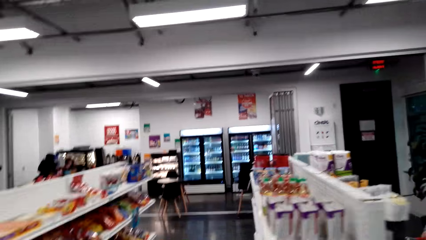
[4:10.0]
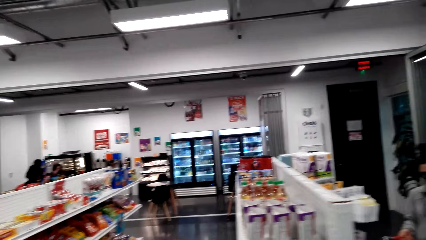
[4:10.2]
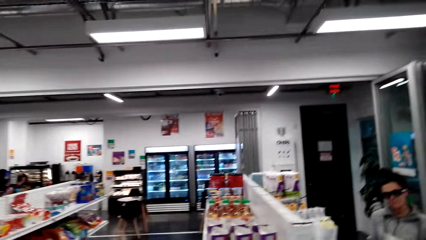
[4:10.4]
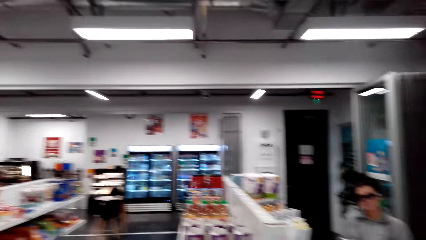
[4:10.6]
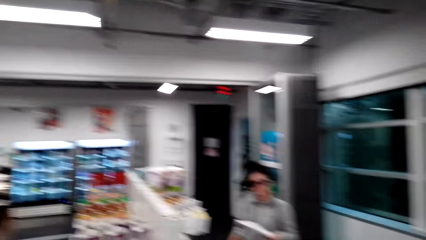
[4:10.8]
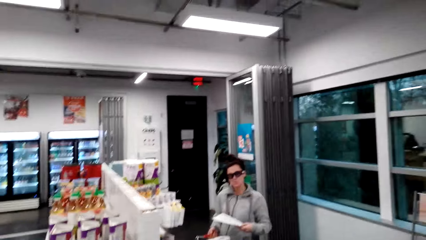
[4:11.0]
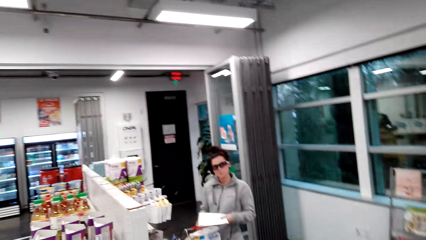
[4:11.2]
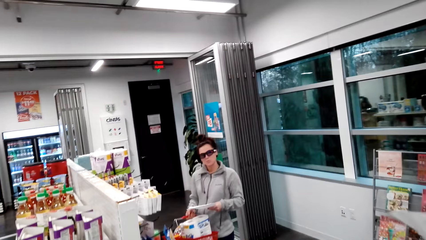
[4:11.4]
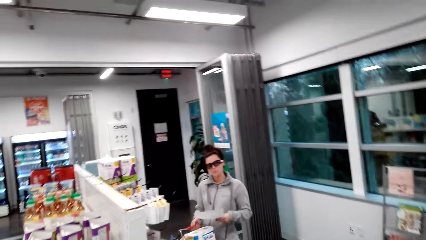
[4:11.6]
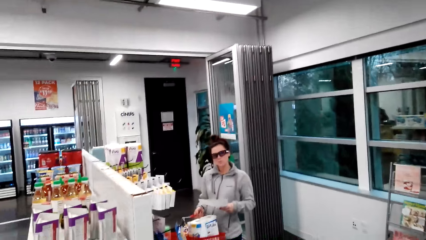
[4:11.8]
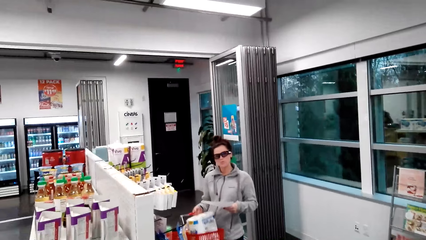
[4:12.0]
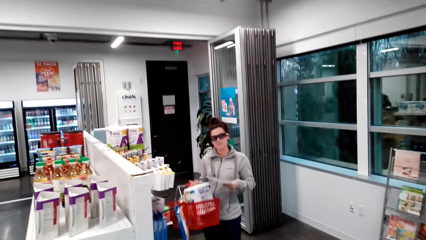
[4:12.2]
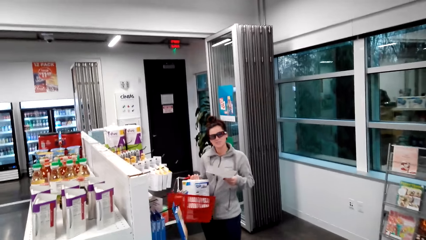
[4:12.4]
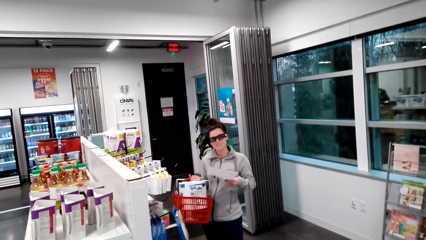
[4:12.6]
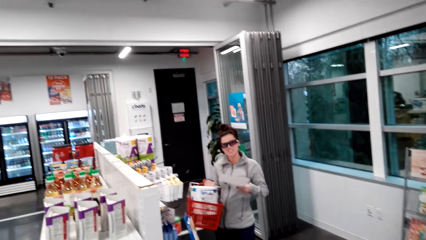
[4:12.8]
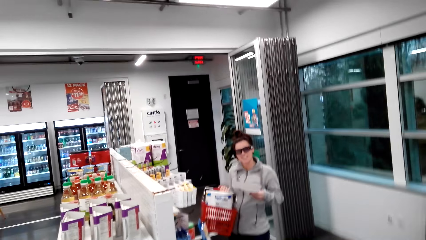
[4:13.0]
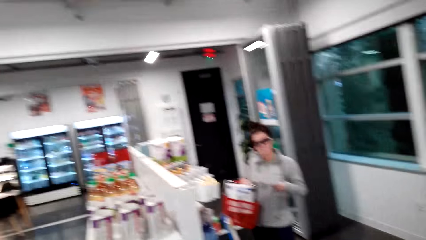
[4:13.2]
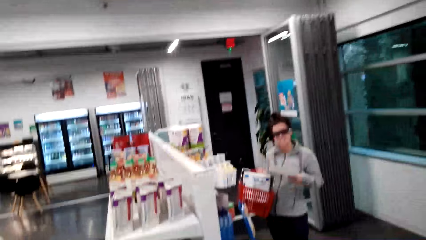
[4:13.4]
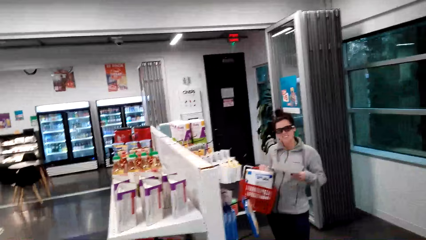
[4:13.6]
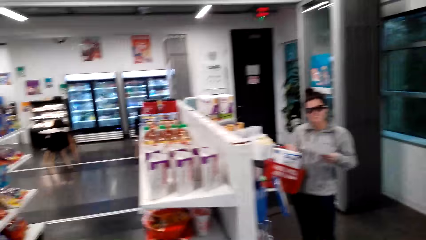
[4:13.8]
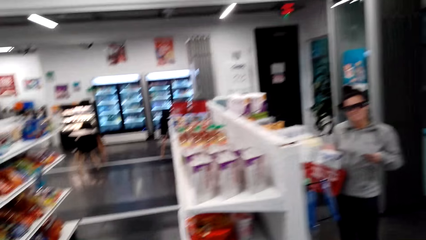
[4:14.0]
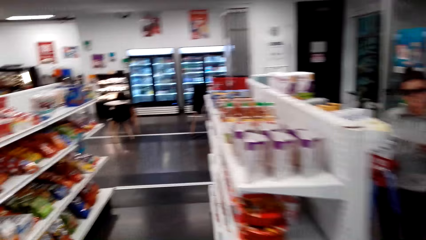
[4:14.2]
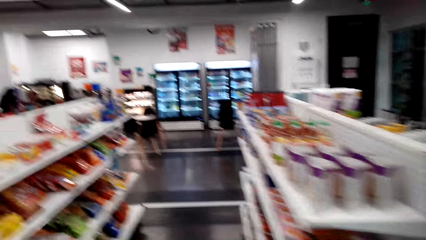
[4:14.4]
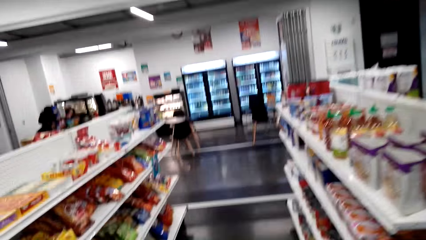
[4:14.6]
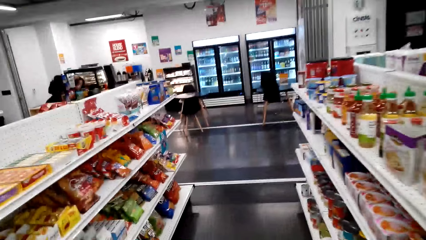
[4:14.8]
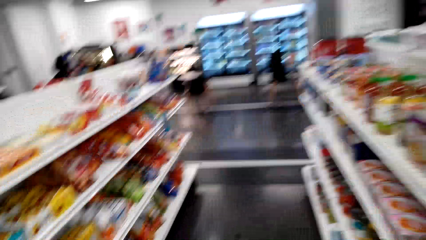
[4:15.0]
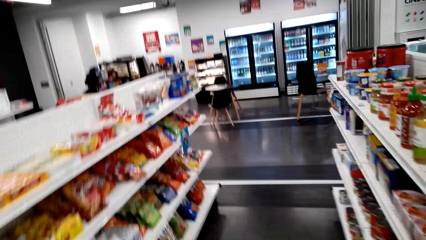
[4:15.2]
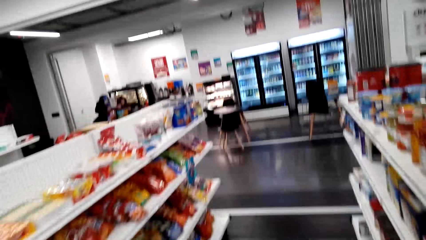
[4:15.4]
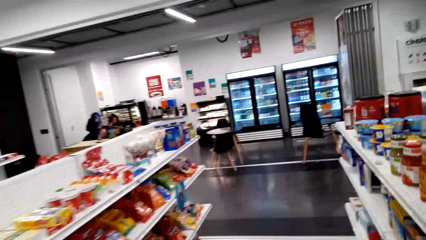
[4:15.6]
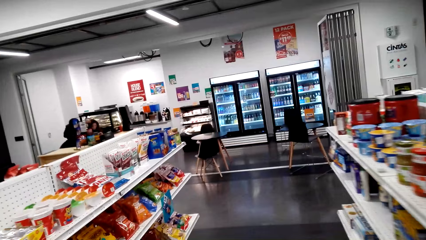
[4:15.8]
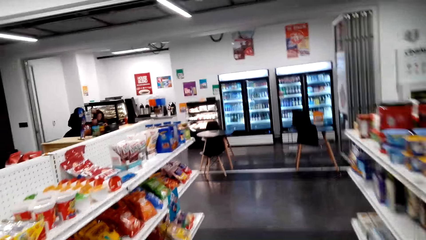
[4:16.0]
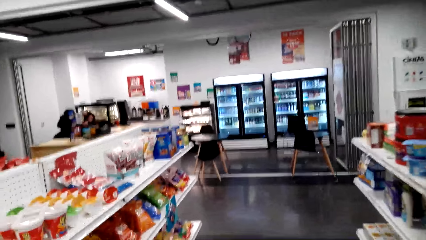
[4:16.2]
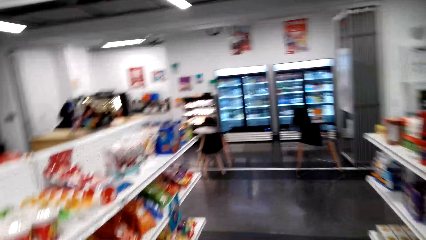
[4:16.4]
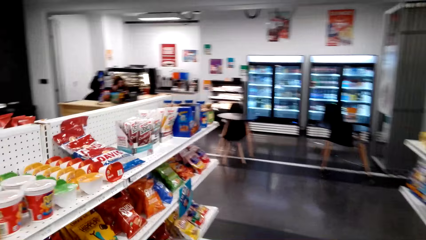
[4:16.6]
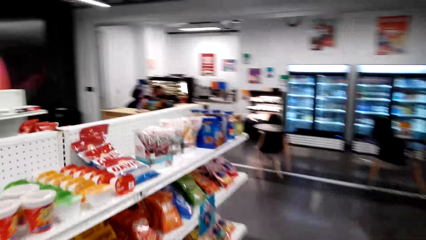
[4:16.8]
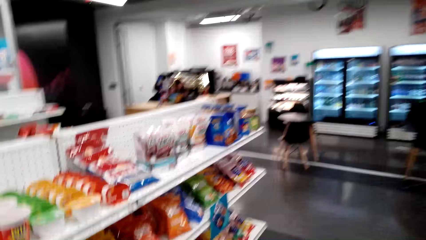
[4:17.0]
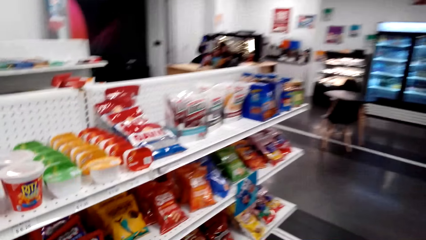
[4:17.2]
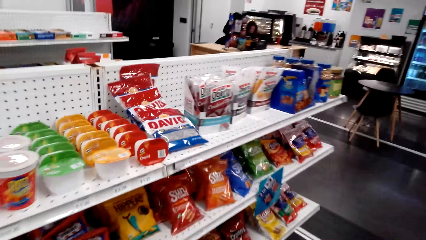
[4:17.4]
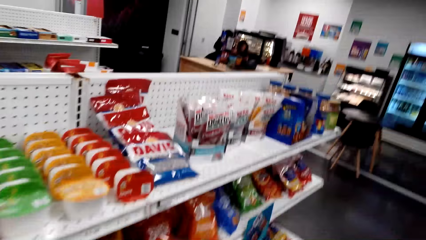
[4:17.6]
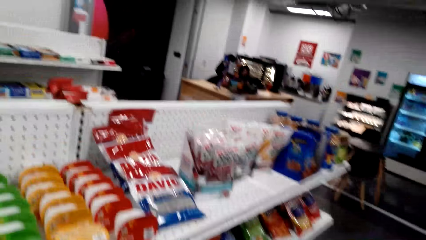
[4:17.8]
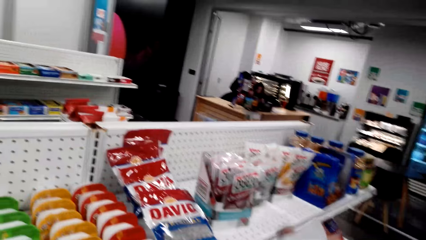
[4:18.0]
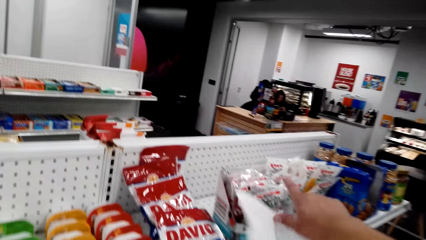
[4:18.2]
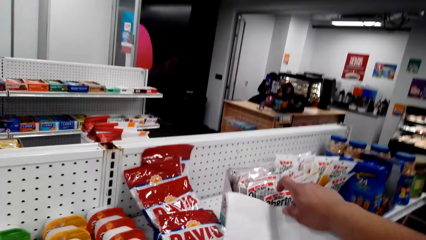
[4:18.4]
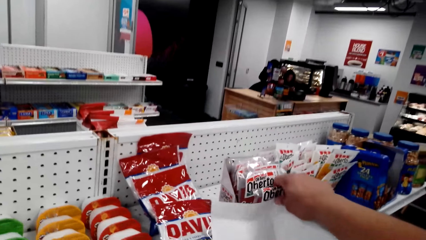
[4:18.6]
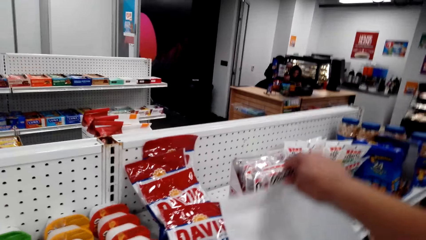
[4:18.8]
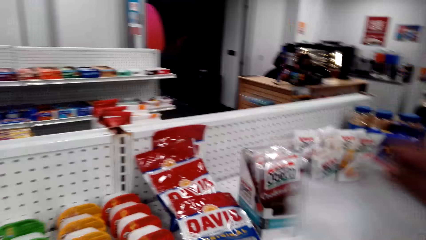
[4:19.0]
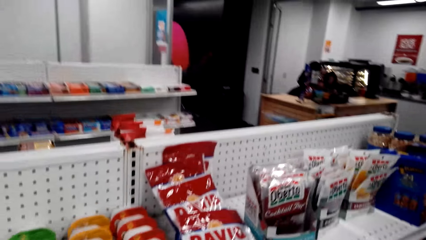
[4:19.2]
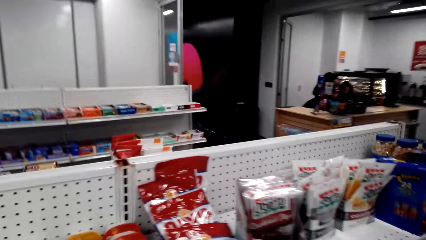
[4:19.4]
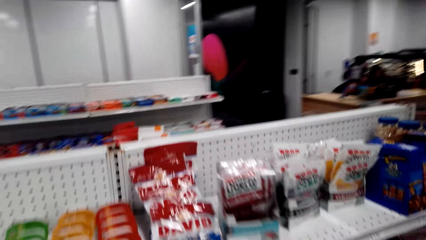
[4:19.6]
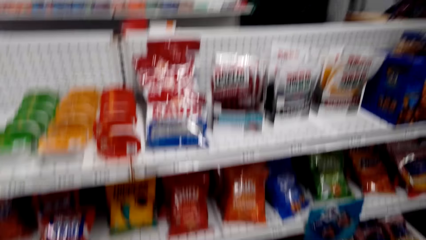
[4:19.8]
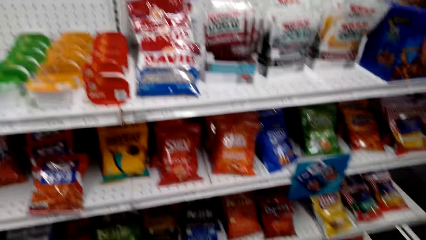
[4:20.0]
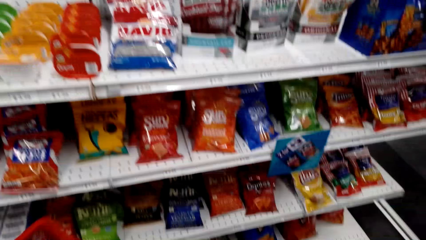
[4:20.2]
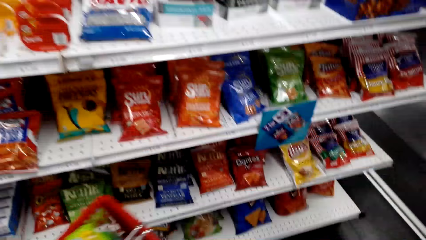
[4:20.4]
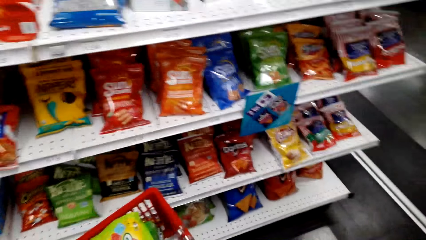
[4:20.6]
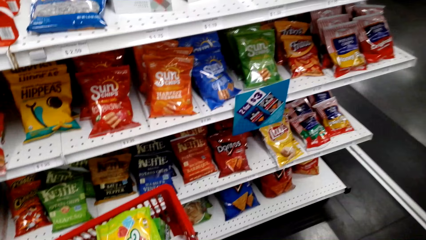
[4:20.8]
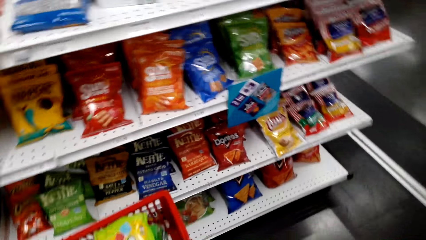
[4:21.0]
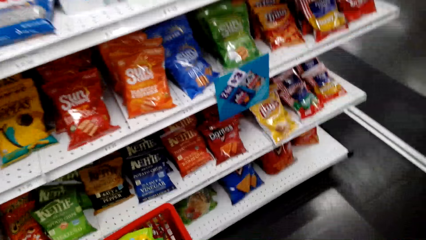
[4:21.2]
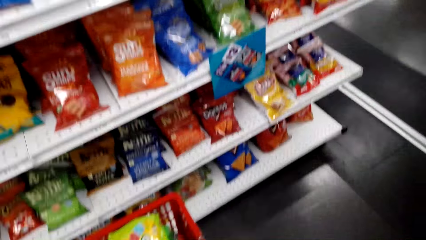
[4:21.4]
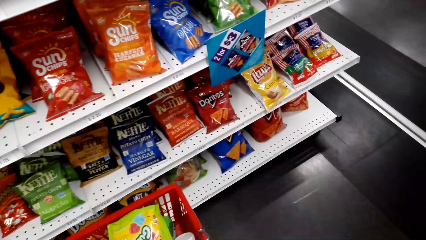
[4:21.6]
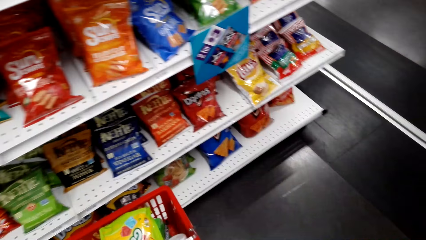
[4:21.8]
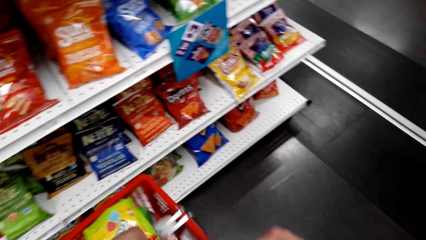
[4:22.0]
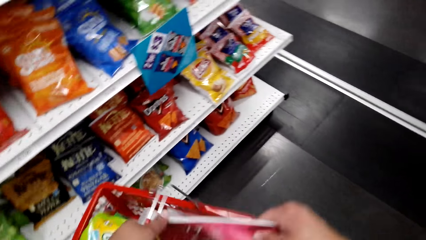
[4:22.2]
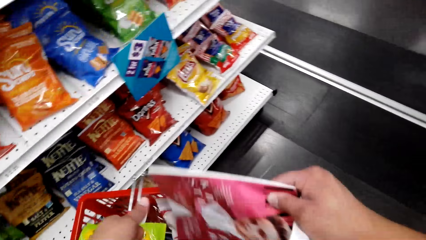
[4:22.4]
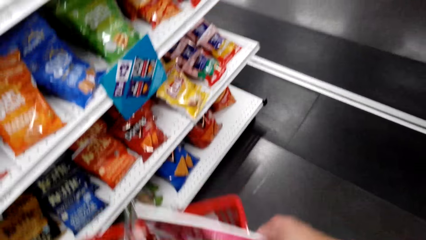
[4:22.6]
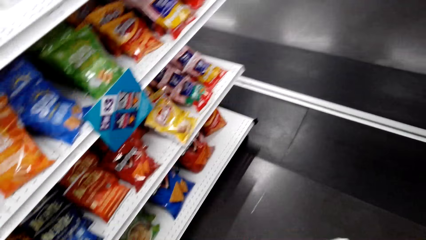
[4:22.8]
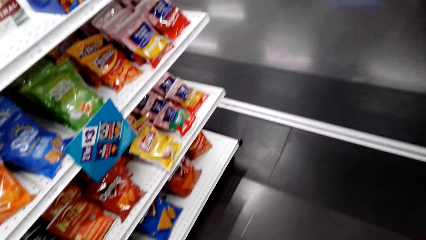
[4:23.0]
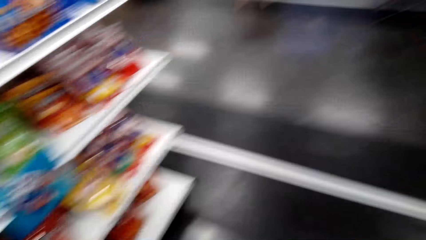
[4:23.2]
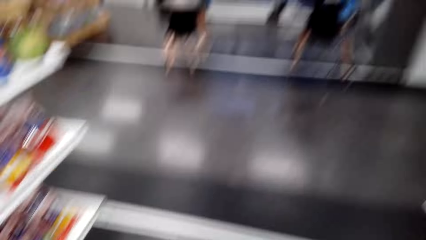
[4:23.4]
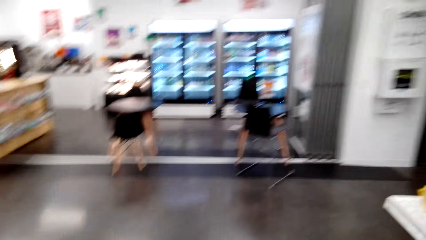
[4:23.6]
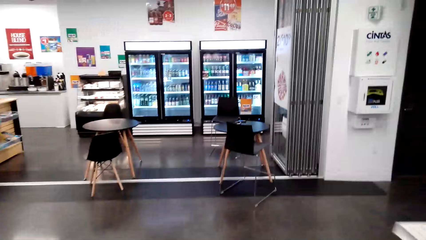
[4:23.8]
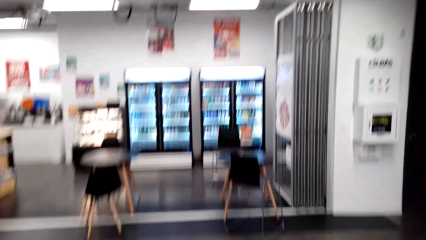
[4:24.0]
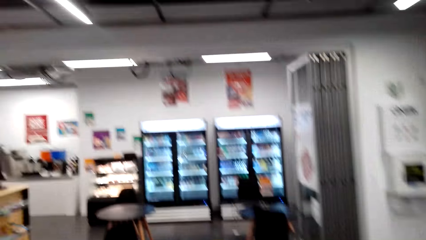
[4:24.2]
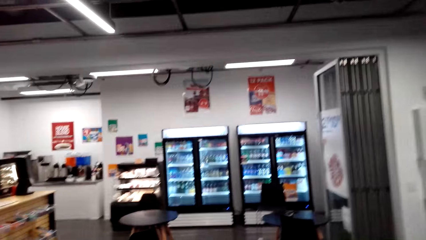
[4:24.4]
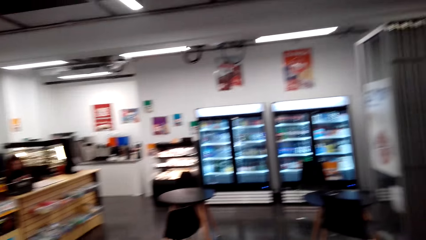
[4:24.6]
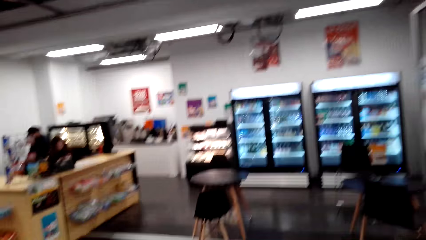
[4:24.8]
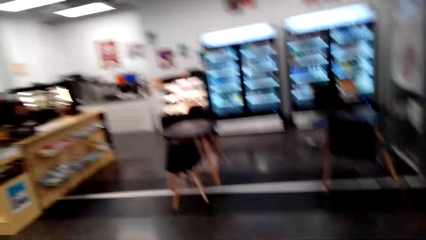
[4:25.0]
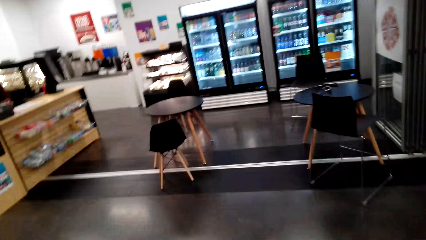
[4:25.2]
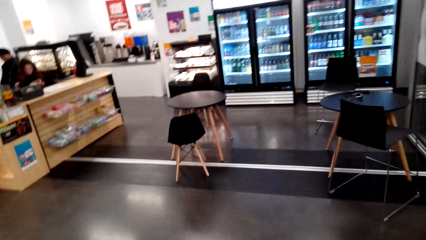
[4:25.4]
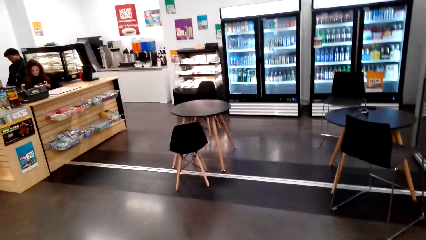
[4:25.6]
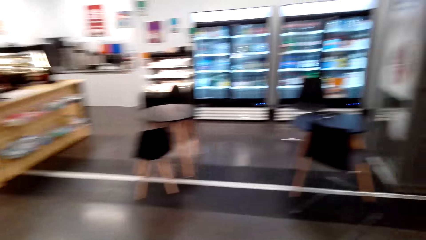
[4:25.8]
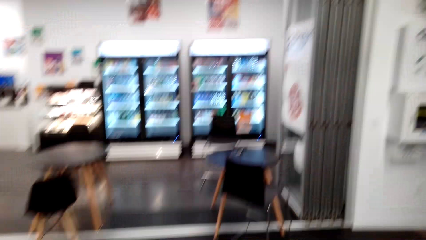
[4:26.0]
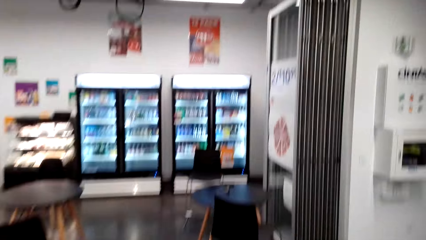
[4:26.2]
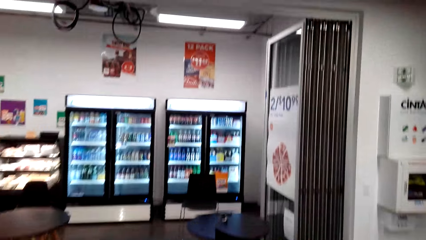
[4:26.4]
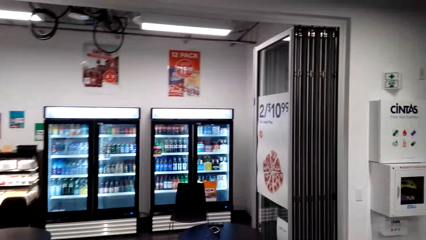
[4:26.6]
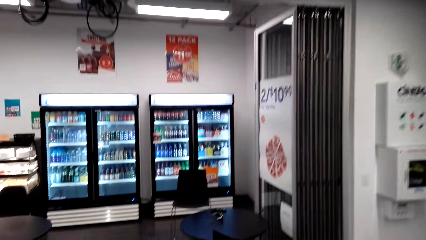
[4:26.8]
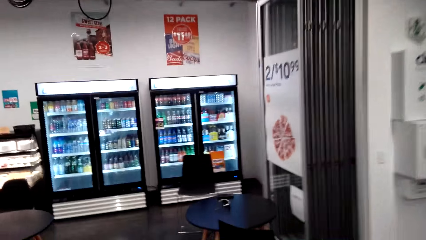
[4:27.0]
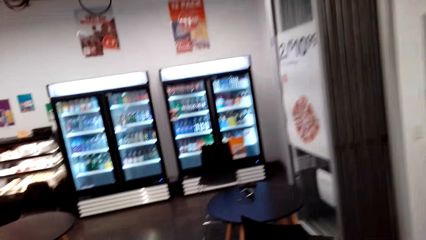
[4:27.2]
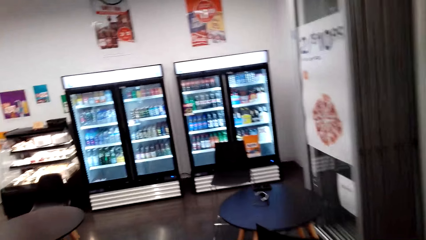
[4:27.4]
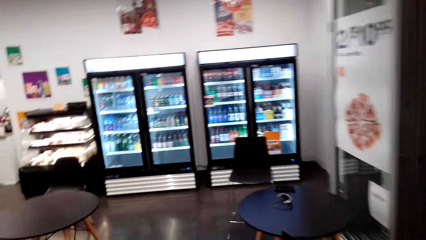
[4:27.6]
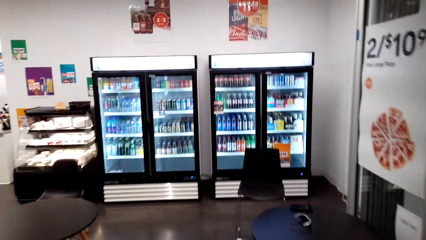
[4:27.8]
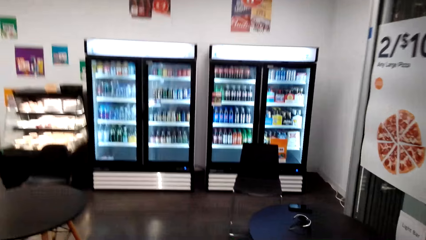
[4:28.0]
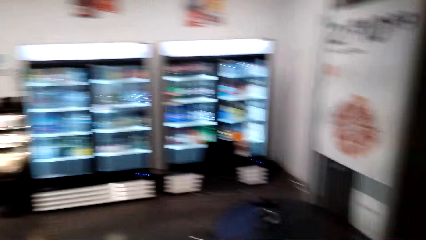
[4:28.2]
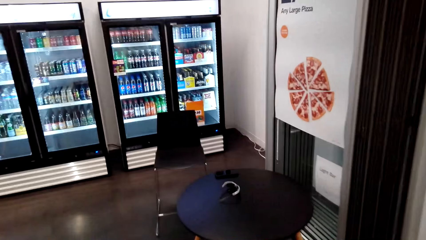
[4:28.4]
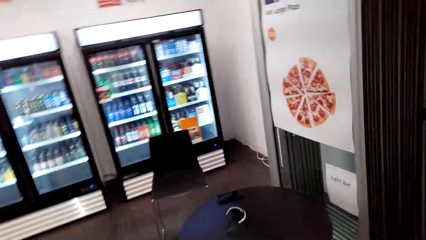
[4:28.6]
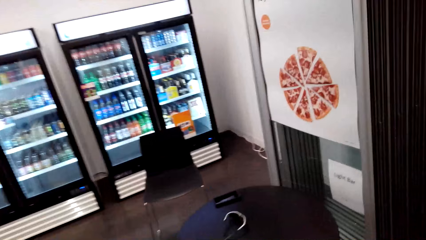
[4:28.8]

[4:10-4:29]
The camera wearer moves around in the mart. They pick up a smoked sausage pack. They walk in the store.
